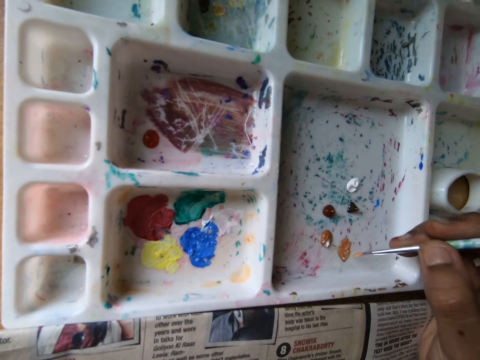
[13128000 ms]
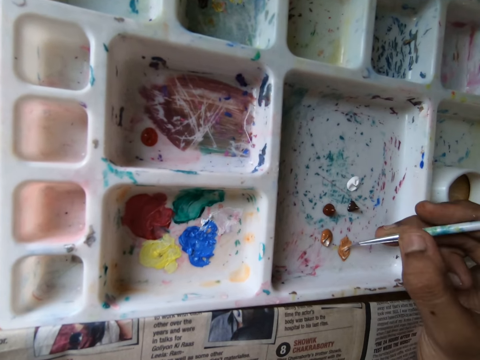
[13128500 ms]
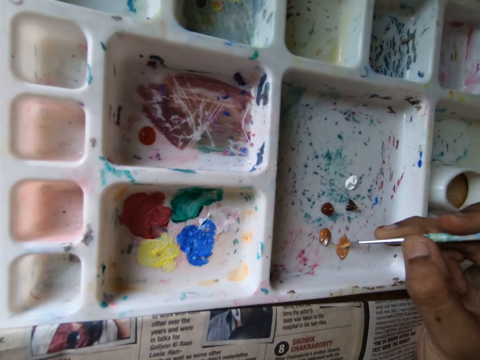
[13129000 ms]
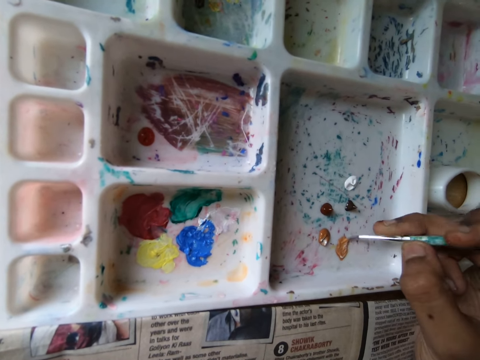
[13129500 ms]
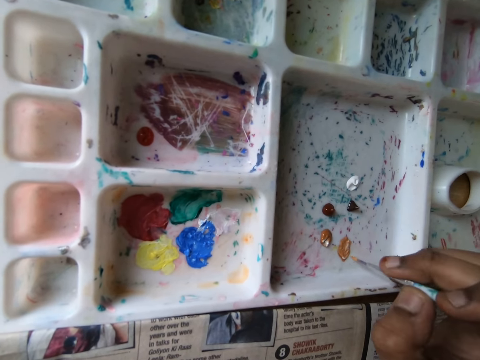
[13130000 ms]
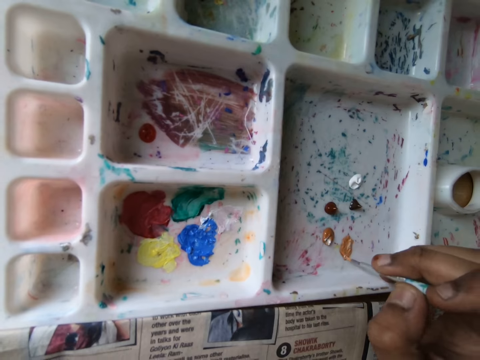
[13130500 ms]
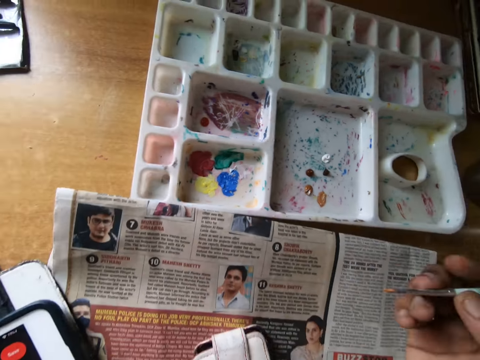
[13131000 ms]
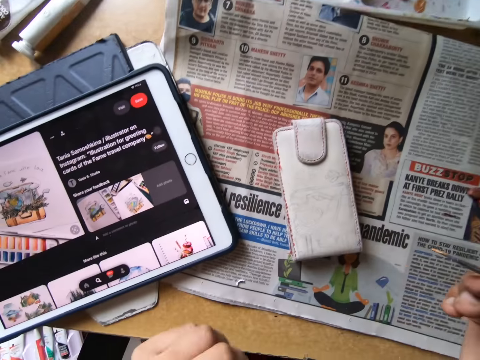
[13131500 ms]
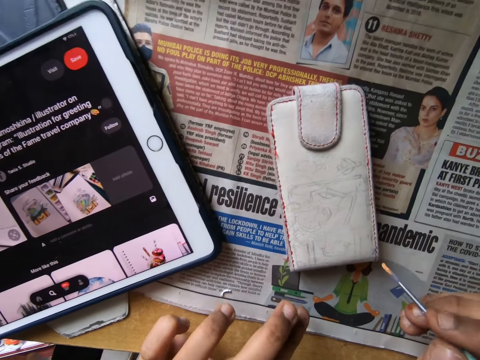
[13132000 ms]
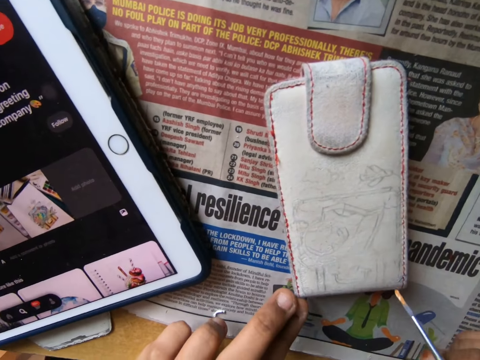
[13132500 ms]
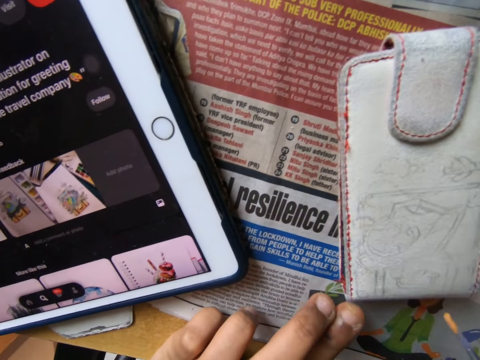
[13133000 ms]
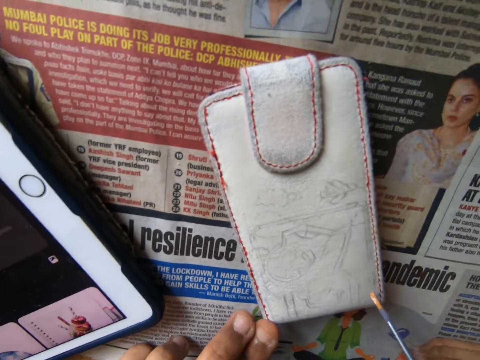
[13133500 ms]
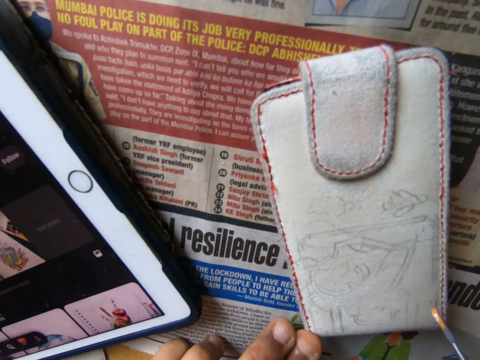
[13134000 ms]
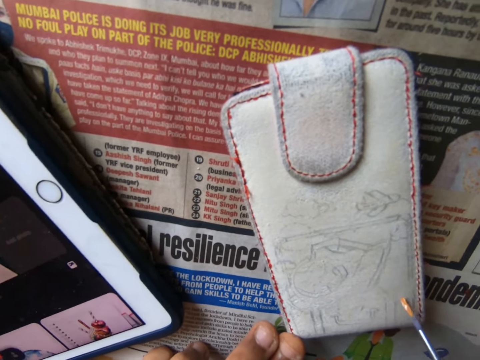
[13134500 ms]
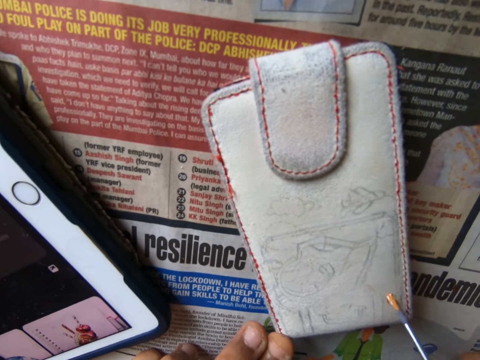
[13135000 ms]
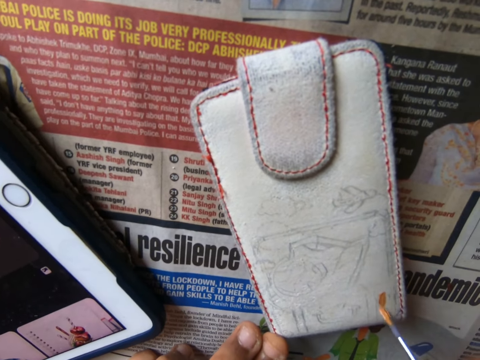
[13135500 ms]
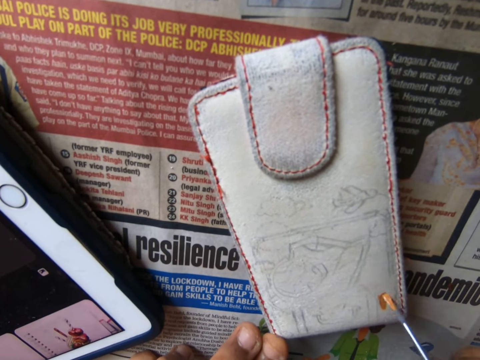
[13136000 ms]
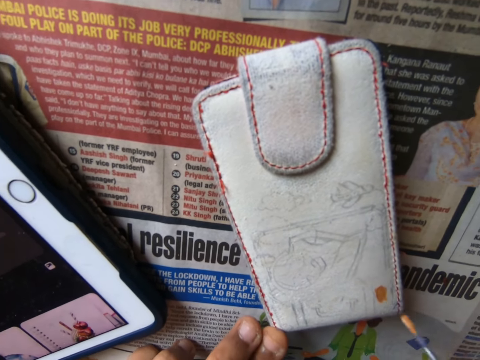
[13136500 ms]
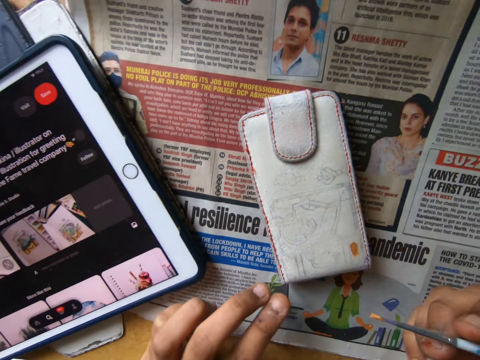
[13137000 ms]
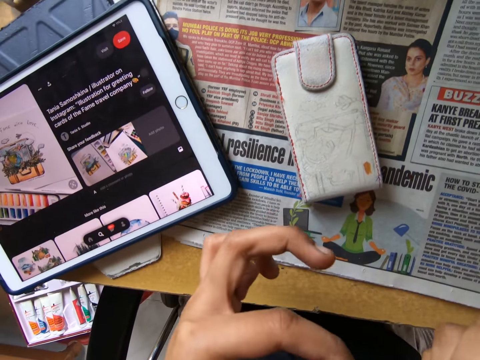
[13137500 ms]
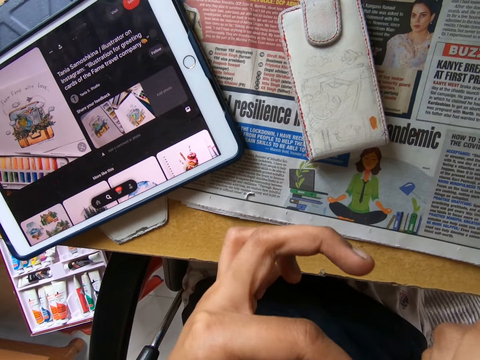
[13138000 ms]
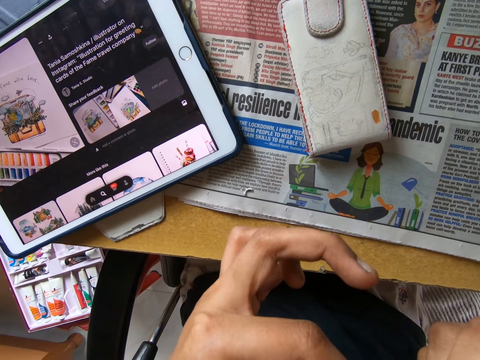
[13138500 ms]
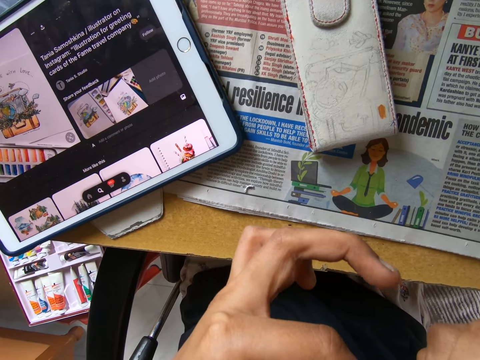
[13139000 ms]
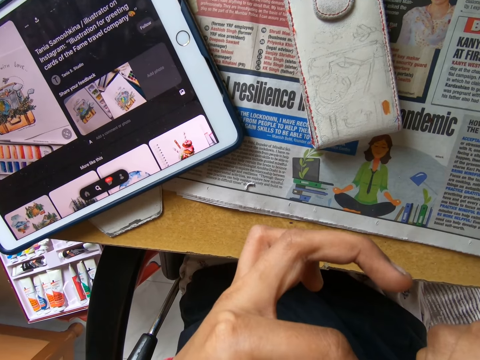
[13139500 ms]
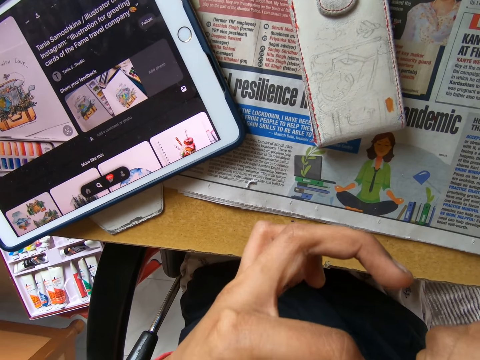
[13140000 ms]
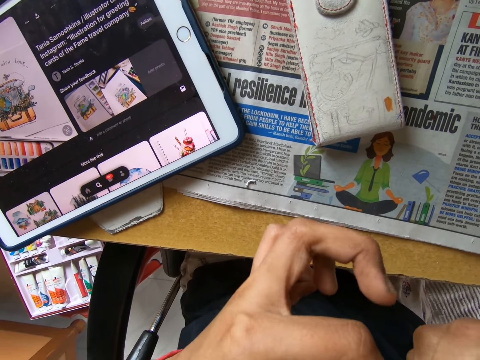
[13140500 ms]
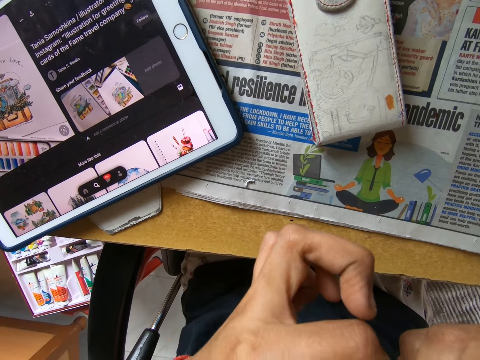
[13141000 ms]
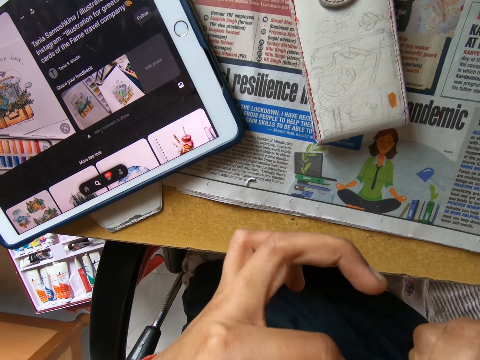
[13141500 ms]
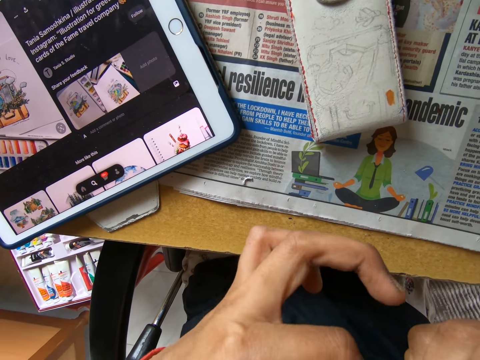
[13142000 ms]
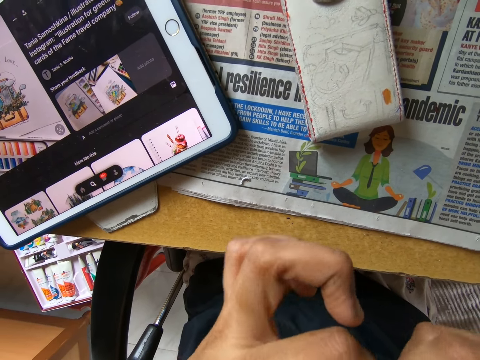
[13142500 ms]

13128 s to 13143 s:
The camera wearer applies paint on the brush. He holds down the phone pouch or wallet on the table with his left hand. He paints the phone pouch on the table with the paintbrush in his right hand. He pulls the brush off the wallet. He touches the tip of the paintbrush with his left hand.

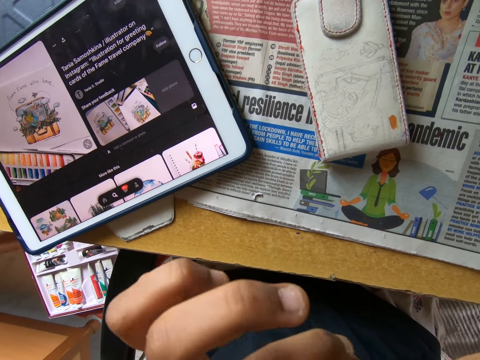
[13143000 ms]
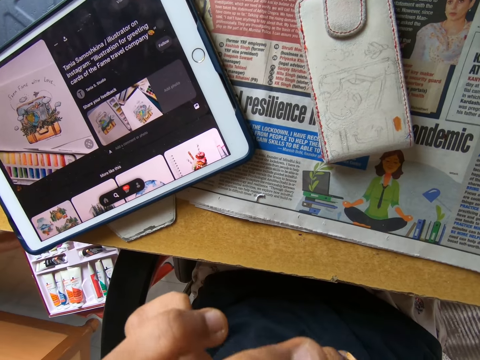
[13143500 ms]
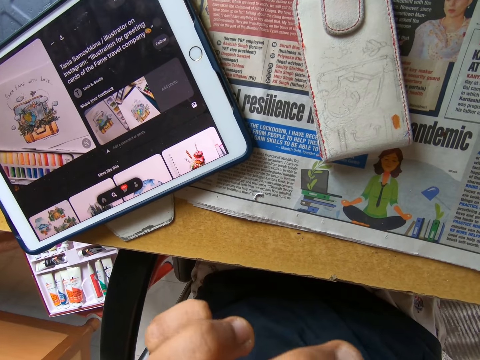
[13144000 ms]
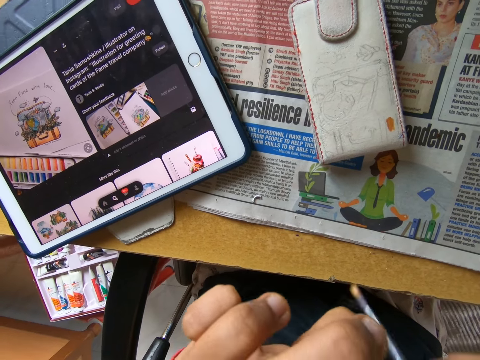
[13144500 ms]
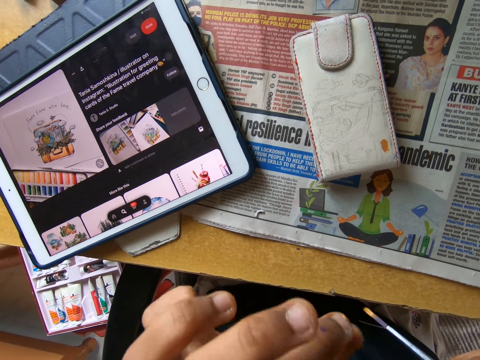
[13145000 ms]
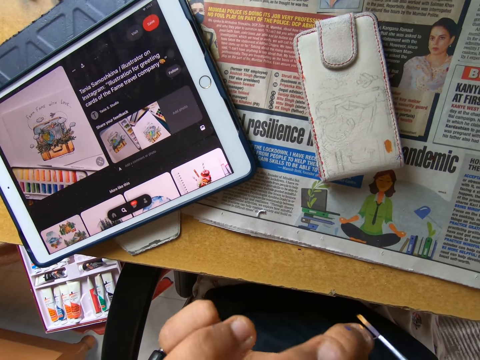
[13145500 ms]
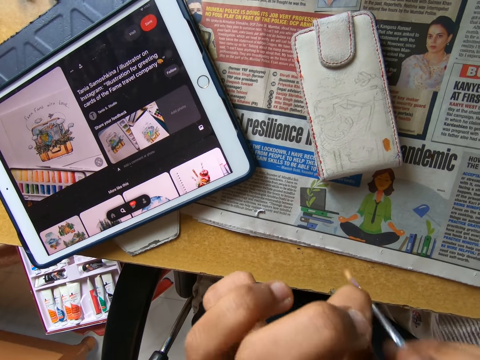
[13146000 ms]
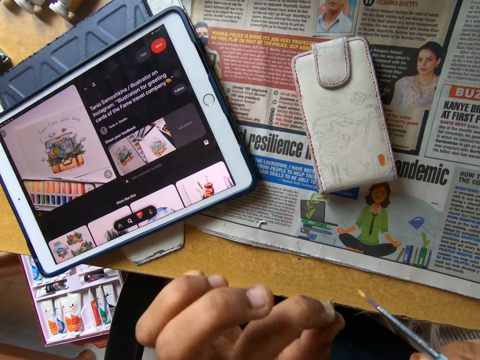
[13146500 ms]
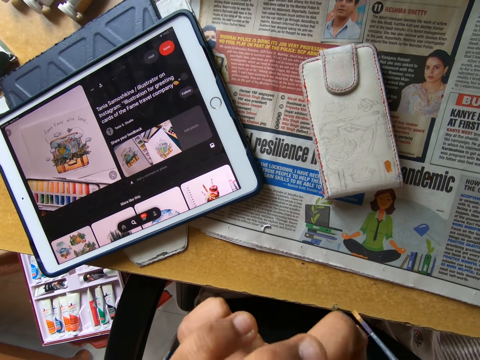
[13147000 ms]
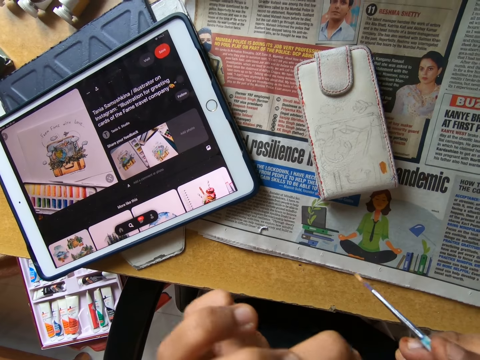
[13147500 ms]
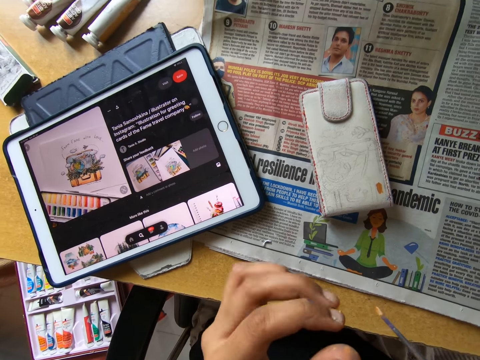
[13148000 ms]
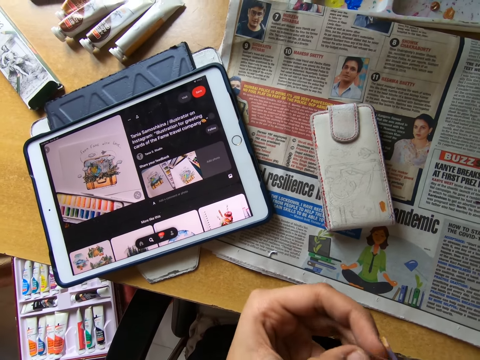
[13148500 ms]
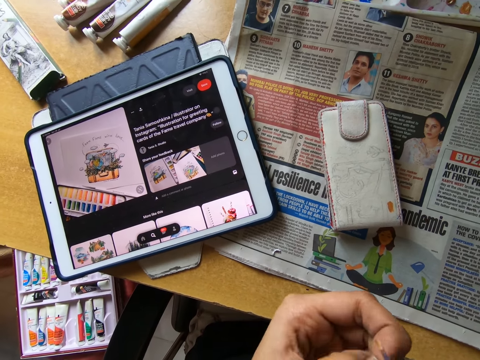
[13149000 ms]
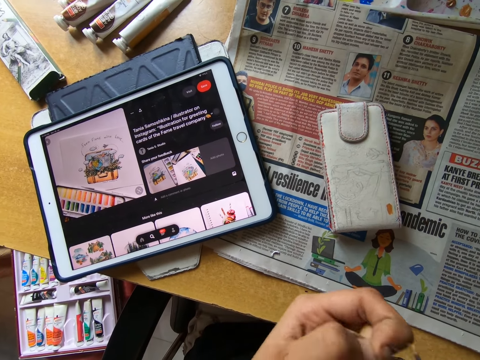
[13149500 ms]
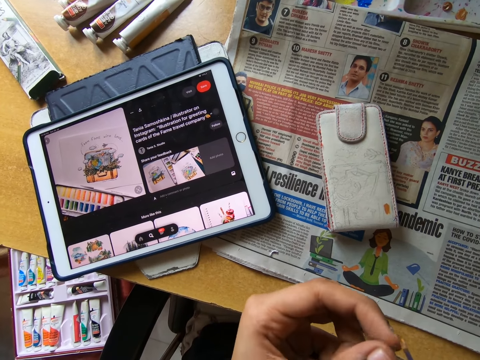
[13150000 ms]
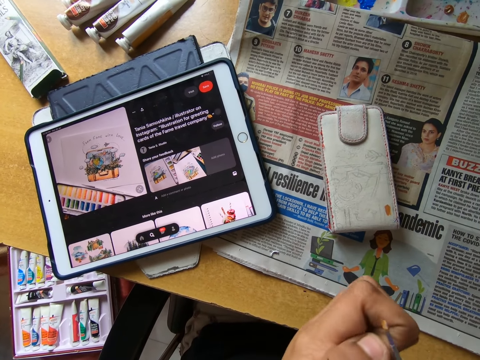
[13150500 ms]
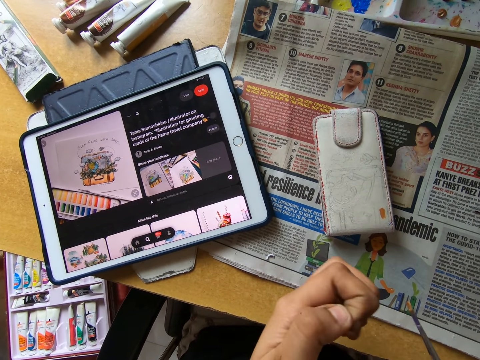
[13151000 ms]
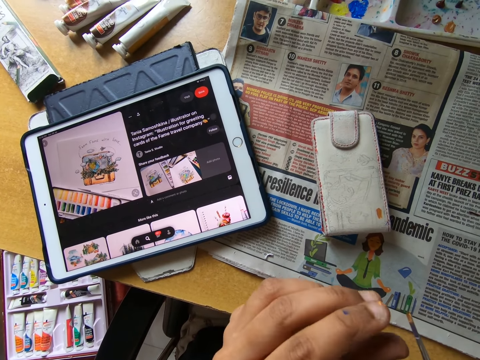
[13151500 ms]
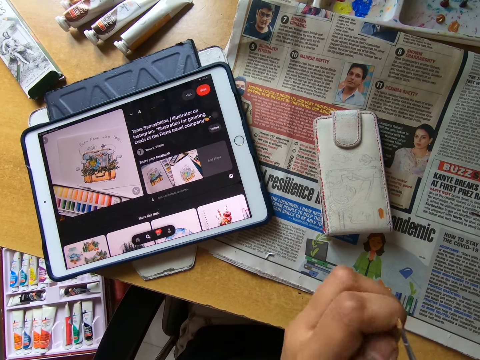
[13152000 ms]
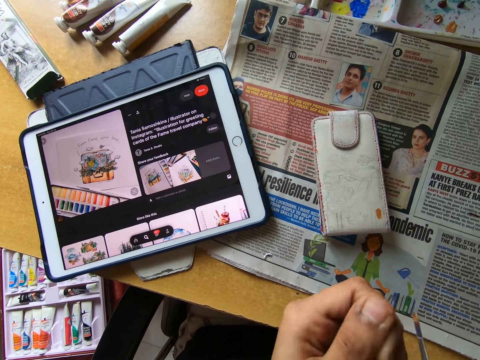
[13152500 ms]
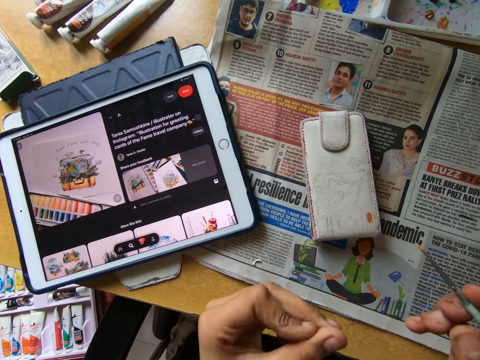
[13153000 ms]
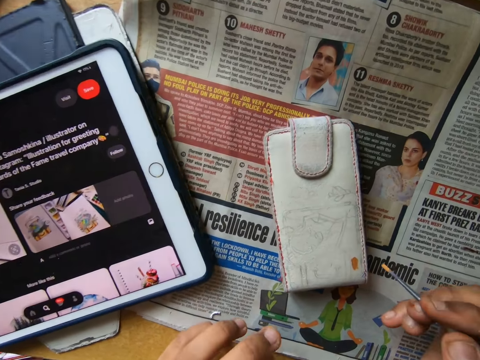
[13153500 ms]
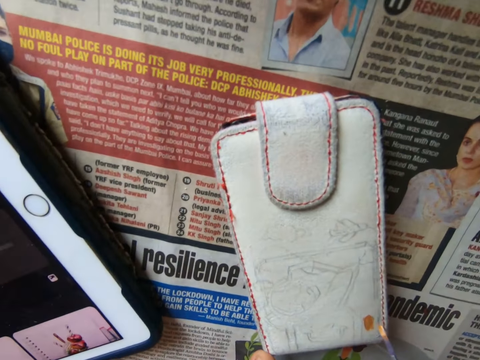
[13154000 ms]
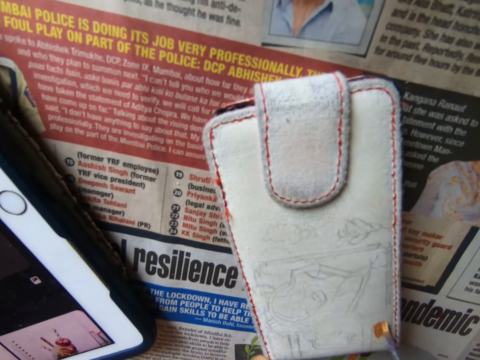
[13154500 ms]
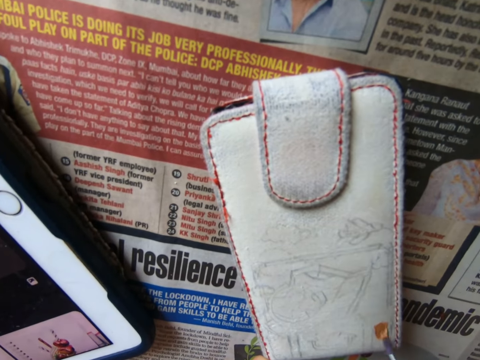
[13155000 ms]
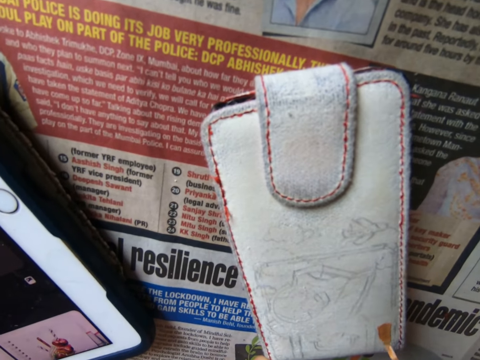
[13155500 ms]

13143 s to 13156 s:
The camera wearer clears the brush with his hand. He paints the phone pouch on the table with the paintbrush in his right hand.
